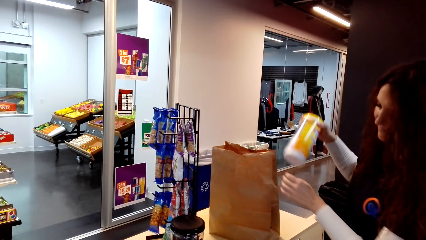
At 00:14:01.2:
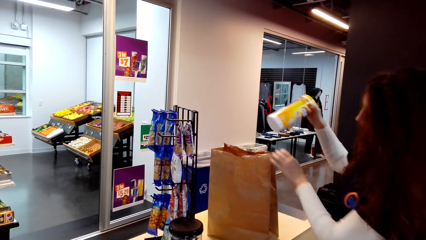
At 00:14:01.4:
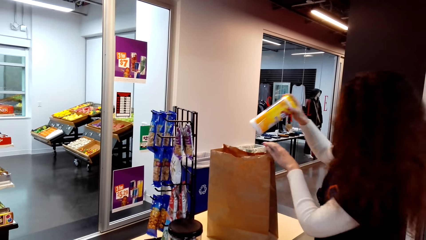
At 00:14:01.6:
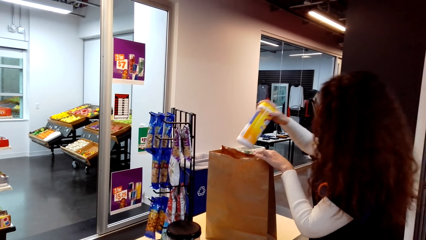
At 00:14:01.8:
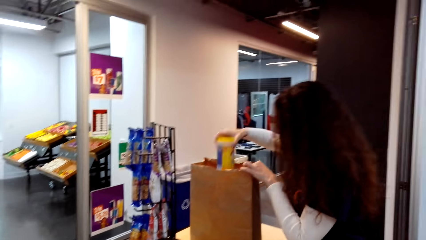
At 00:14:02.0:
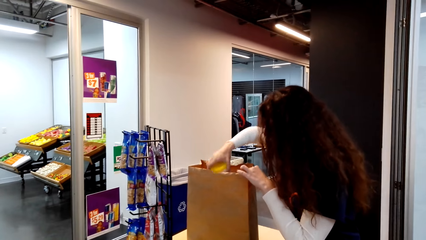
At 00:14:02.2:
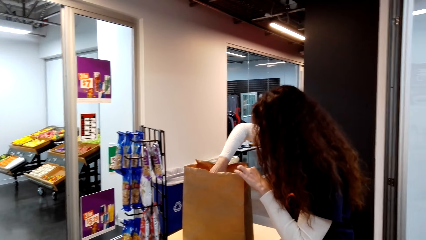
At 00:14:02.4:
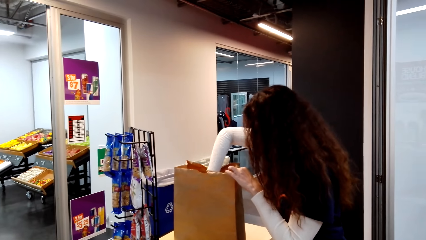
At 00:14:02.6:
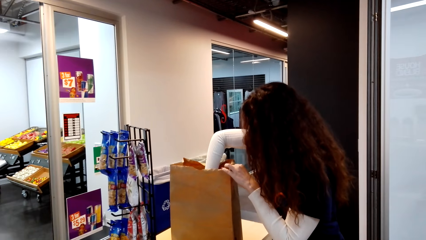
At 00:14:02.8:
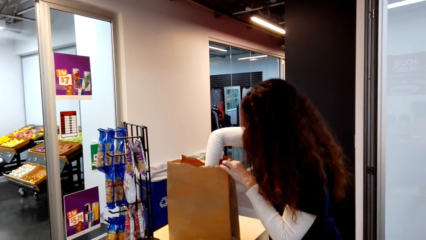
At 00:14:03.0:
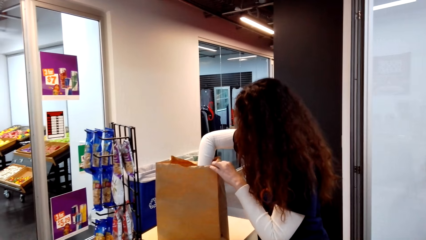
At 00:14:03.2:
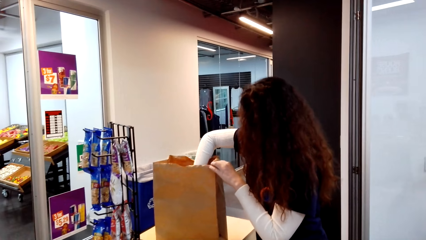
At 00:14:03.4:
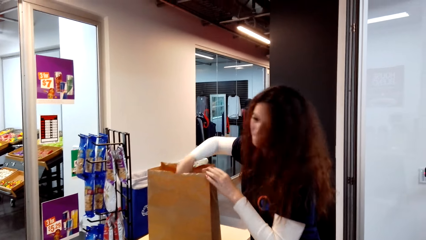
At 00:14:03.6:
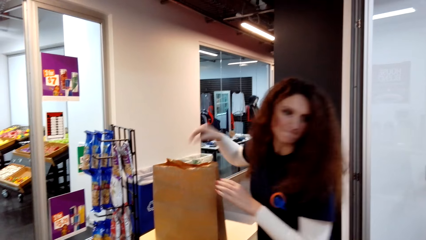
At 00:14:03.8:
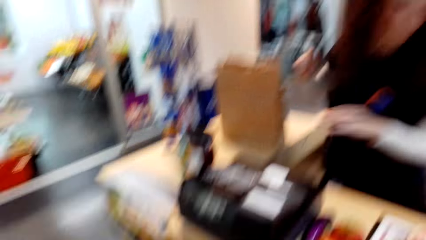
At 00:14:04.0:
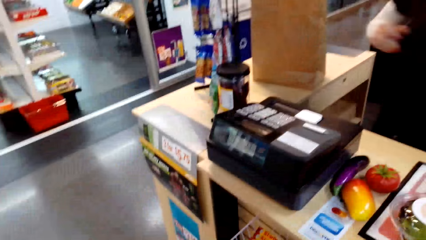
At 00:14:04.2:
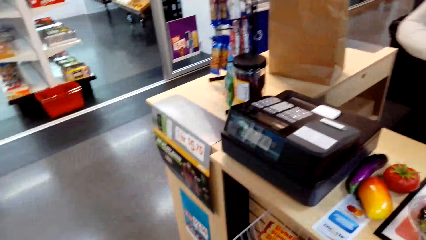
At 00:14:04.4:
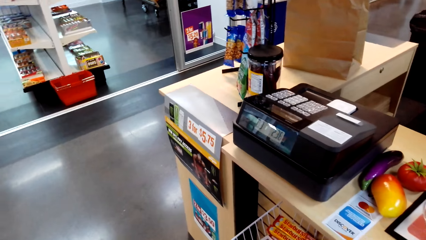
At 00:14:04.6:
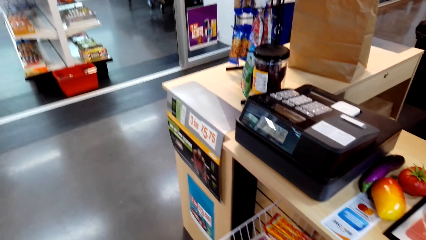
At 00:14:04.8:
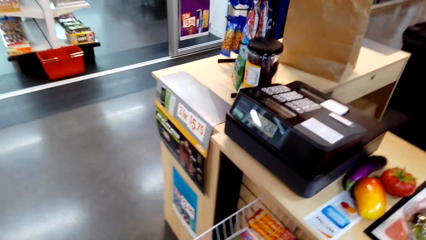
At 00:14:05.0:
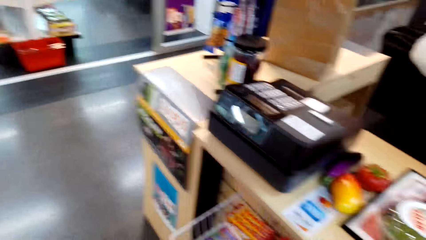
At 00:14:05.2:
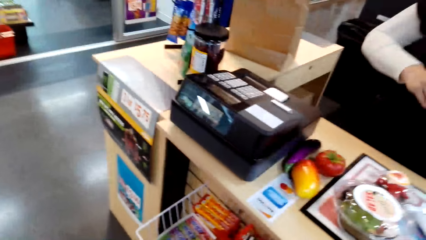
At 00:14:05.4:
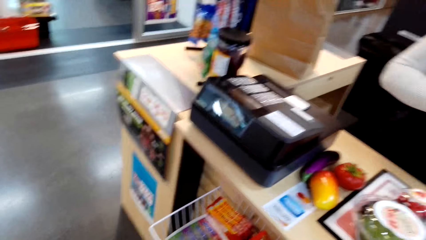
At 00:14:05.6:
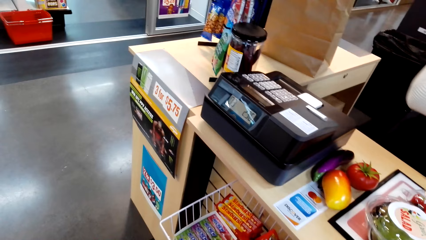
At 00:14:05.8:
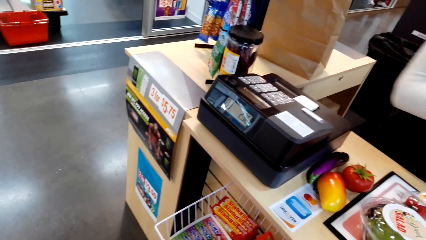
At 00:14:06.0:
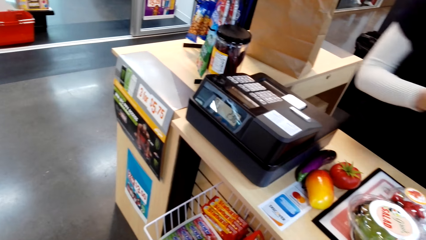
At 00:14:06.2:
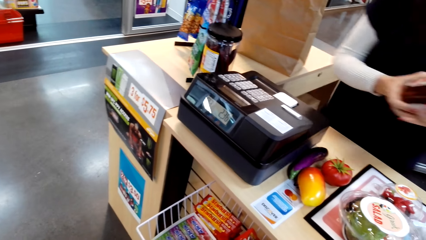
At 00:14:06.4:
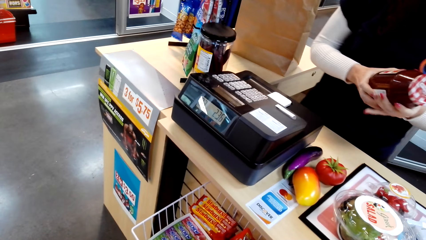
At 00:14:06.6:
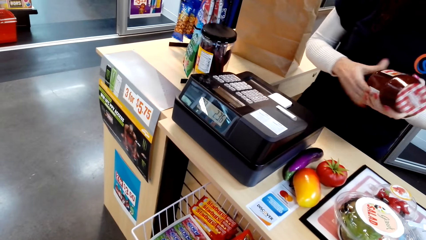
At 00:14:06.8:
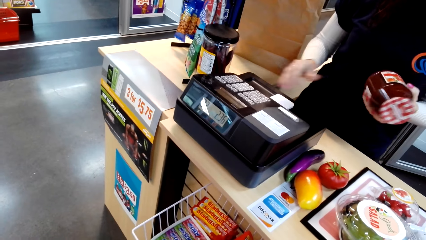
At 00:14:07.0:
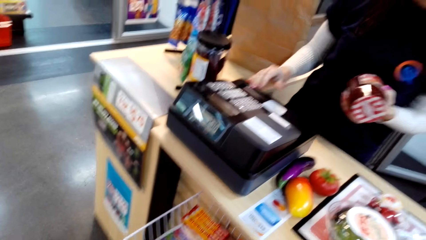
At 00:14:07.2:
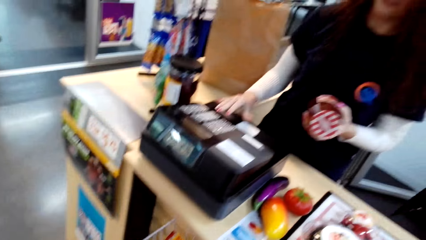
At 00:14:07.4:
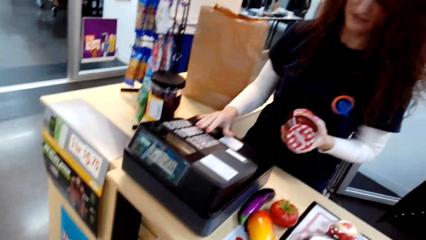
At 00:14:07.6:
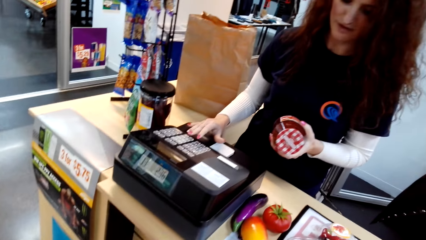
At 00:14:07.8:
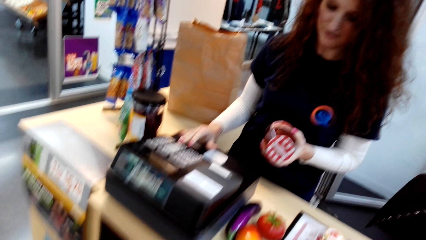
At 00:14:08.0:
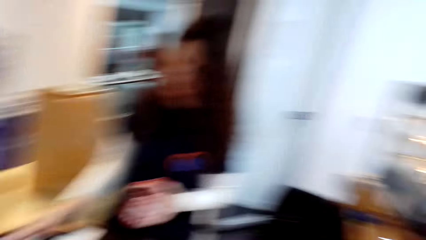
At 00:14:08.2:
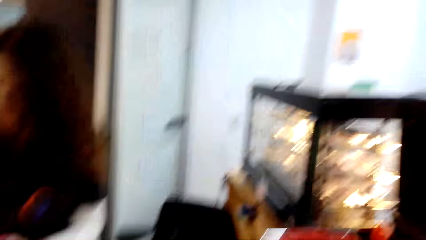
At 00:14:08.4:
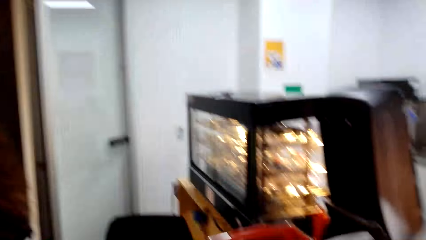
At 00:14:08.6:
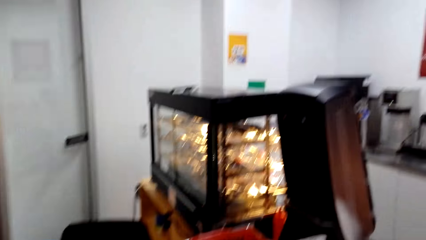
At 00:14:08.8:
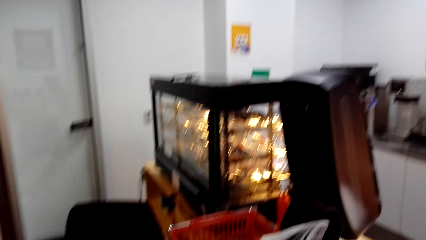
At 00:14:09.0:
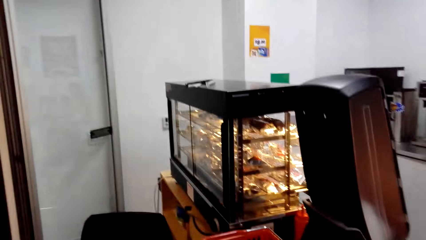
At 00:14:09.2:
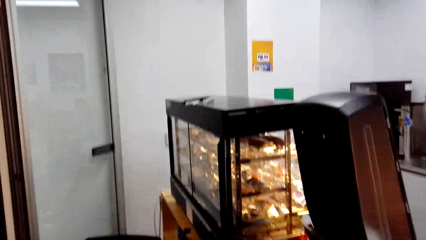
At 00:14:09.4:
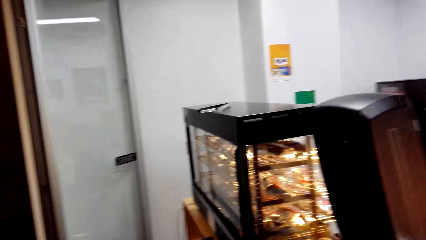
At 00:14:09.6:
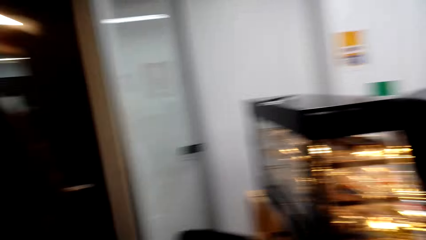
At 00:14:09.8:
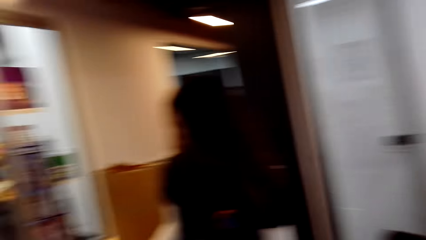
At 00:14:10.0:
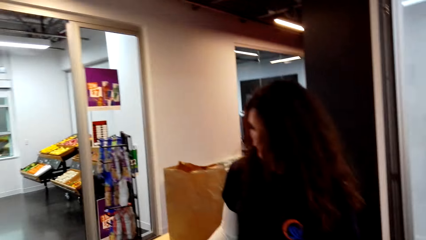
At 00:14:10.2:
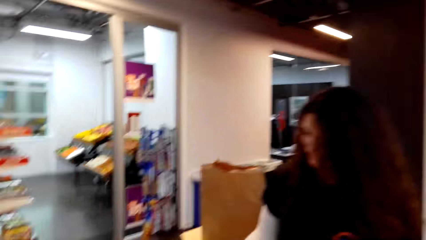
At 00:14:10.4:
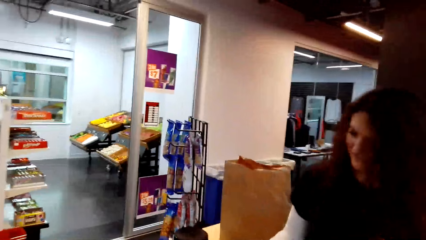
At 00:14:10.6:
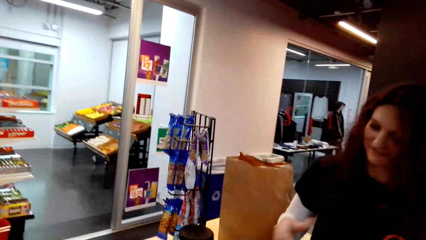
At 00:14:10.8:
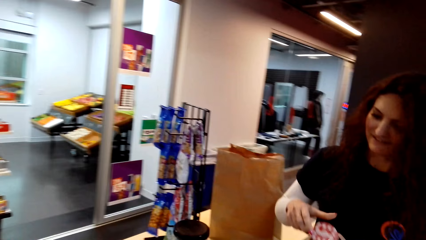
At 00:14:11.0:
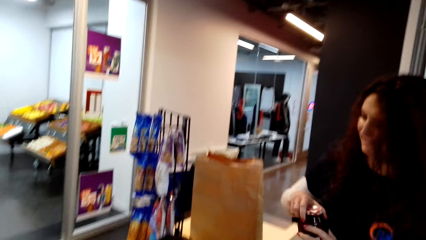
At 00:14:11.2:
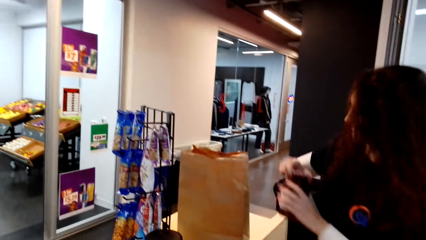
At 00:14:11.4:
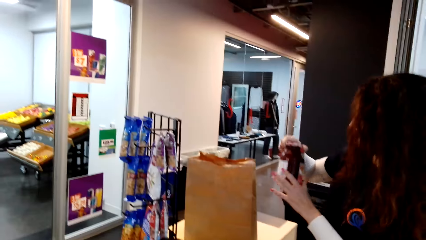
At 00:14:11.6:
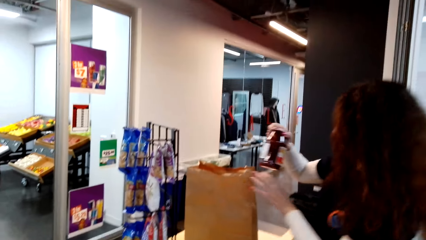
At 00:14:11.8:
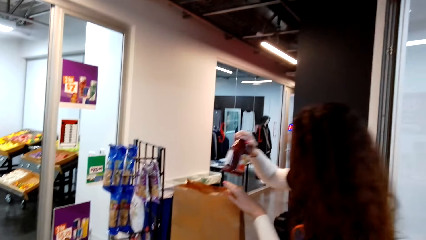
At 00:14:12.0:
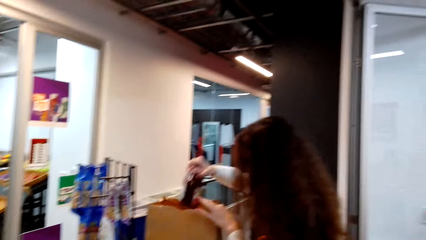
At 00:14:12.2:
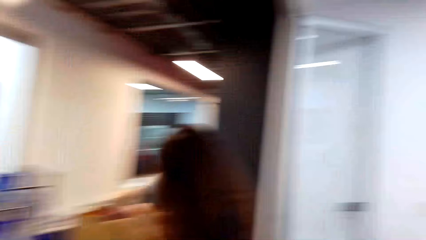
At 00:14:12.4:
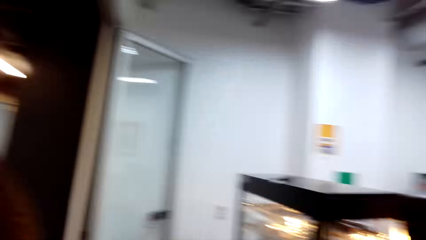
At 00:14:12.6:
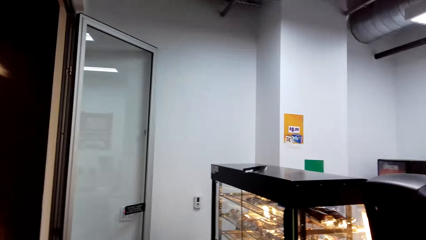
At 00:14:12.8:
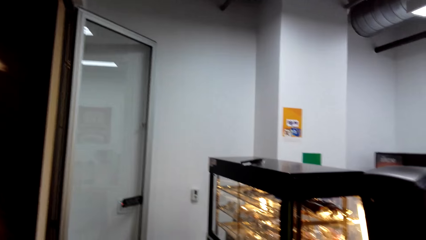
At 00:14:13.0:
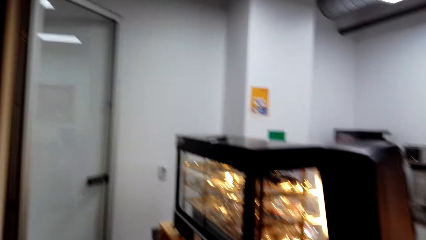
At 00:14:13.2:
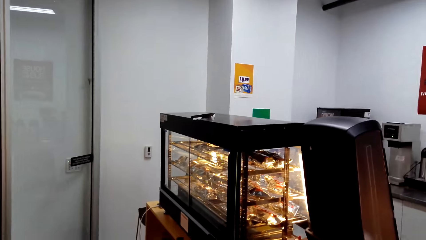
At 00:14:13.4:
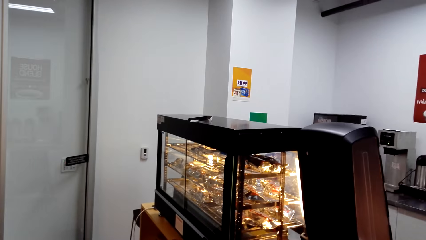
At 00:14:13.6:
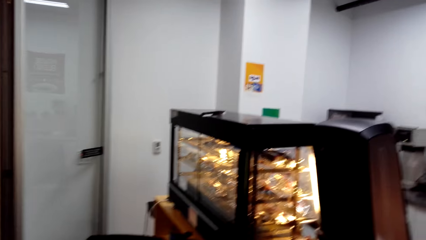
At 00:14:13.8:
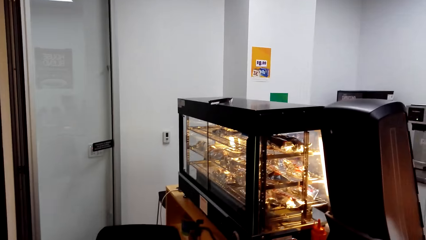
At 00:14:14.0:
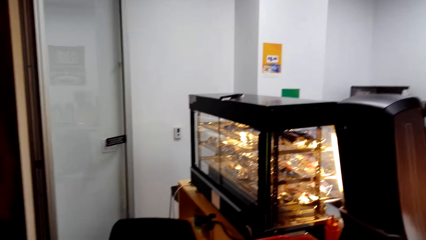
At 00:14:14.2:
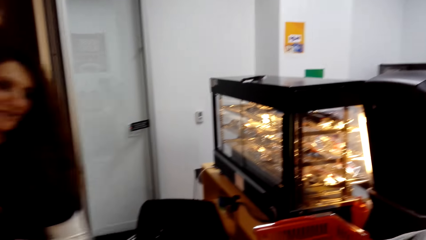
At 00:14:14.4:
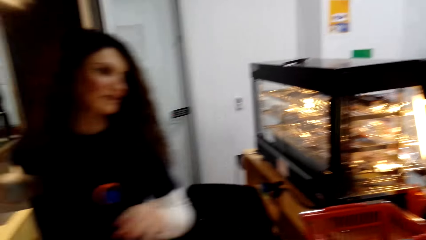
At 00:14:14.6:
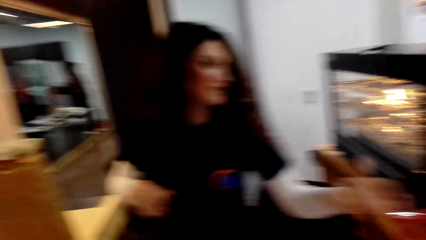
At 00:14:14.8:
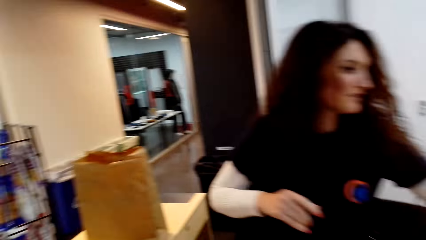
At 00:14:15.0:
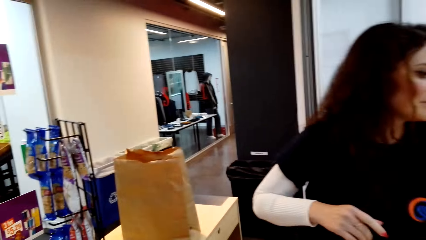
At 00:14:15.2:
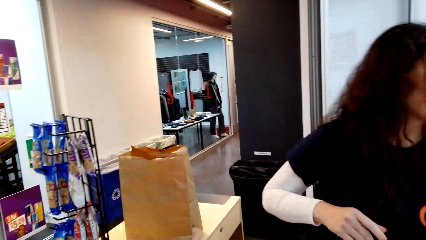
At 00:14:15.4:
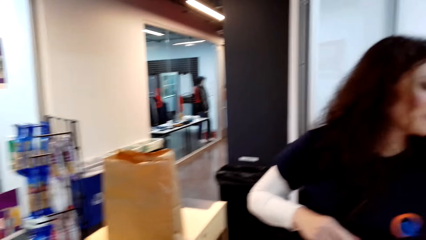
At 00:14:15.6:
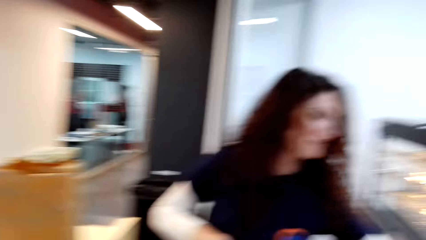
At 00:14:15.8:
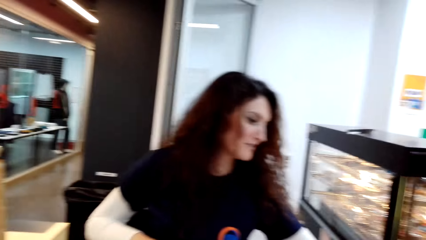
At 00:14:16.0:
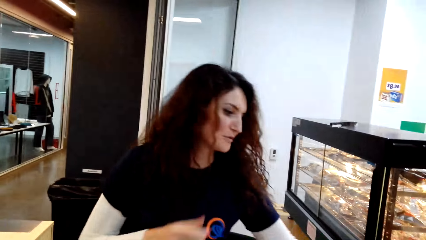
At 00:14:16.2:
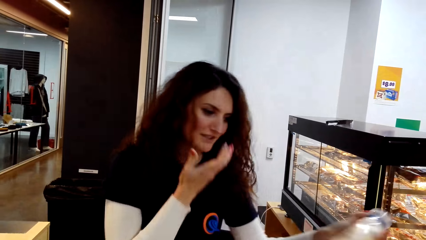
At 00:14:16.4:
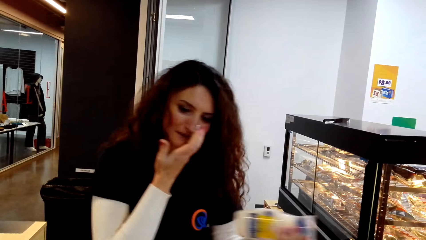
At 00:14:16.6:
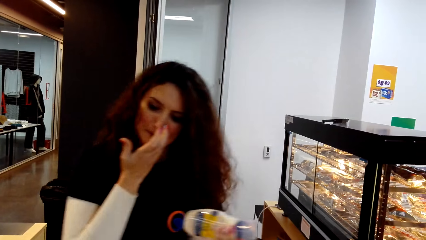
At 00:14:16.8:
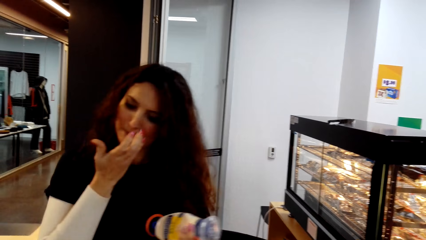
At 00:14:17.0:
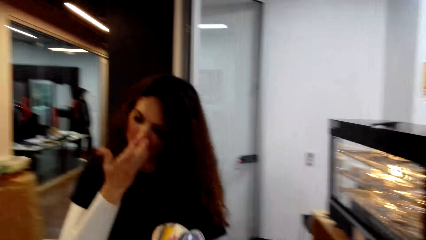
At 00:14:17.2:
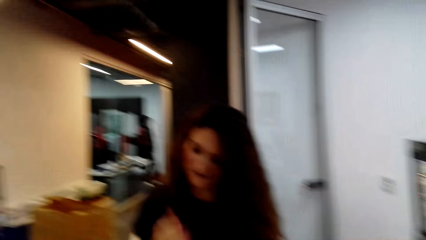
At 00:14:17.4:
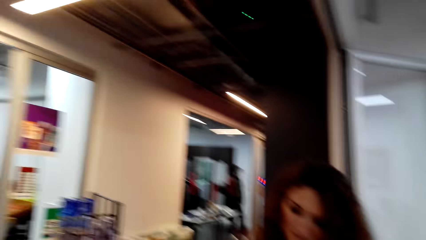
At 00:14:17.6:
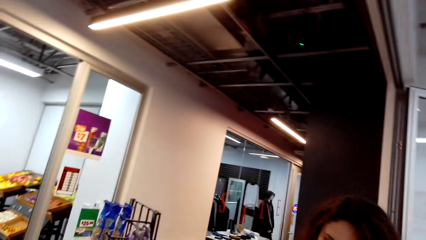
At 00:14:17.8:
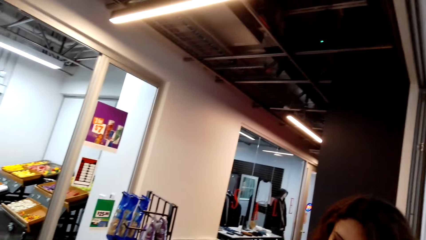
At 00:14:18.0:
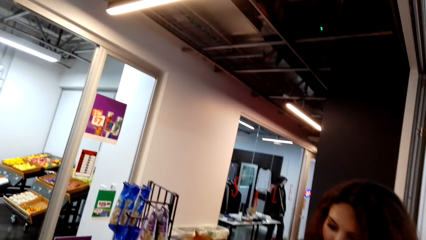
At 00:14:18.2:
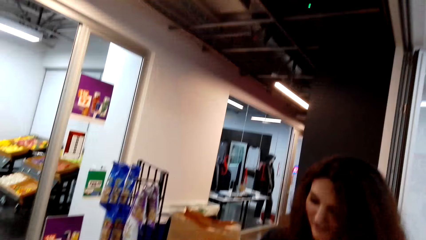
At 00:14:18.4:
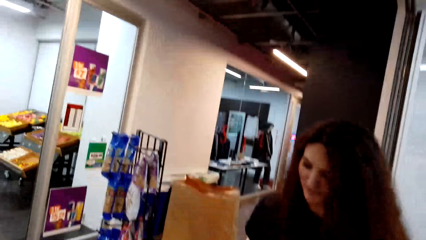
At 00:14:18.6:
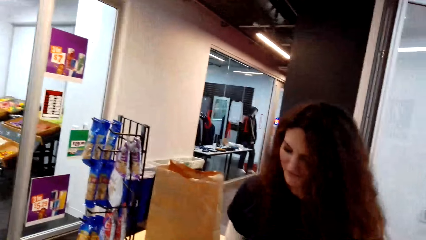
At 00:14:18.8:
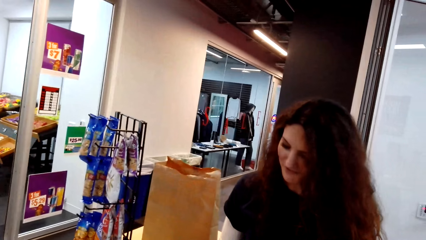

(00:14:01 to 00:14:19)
A cashier puts the can in a shopping bag. The camera wearer looks at the cashier. The cashier moves around. The camera wearer looks around. The cashier holds a jar. The cashier talks to the camera wearer and operates a cash register machine. The cashier puts the jar in a shopping bag. The camera wearer looks around. The cashier moves around and picks something. The camera wearer looks at the cashier. The cashier scratches her face.
